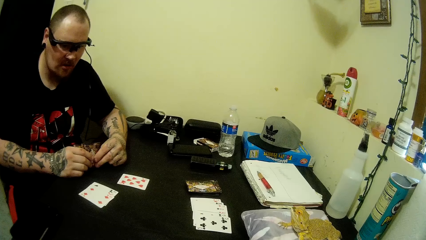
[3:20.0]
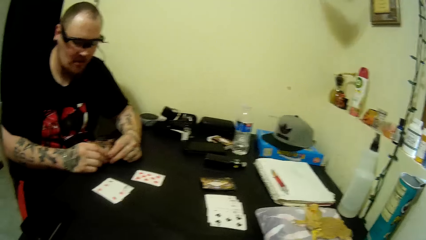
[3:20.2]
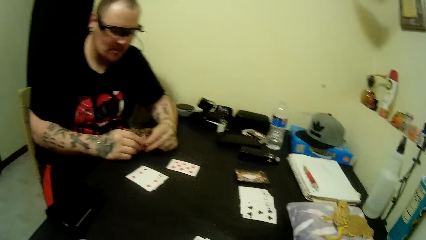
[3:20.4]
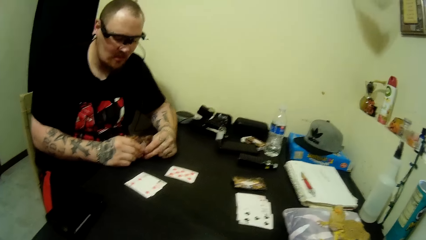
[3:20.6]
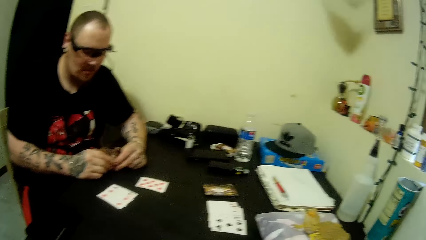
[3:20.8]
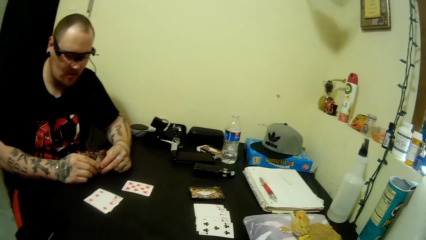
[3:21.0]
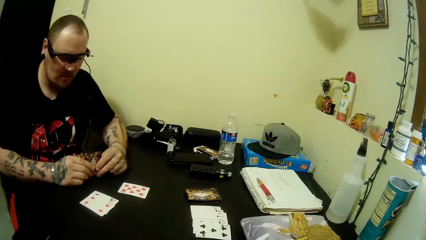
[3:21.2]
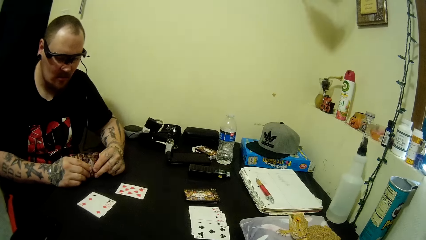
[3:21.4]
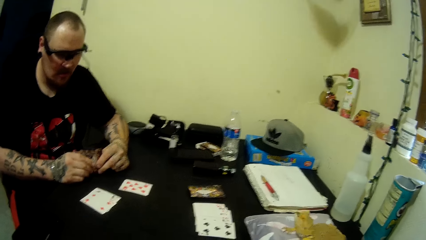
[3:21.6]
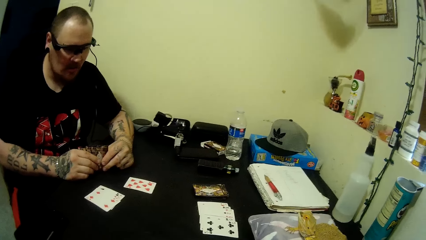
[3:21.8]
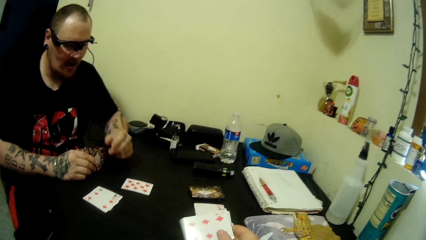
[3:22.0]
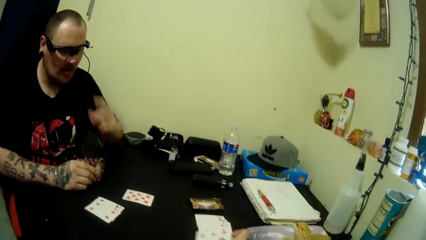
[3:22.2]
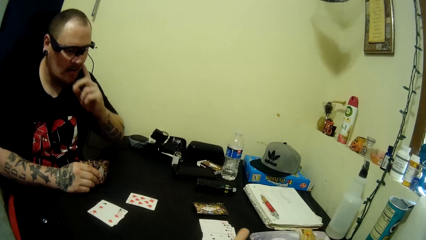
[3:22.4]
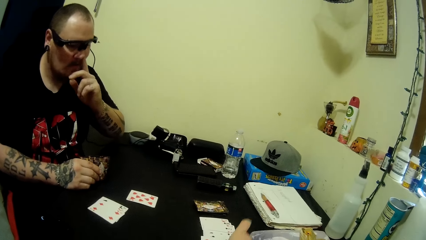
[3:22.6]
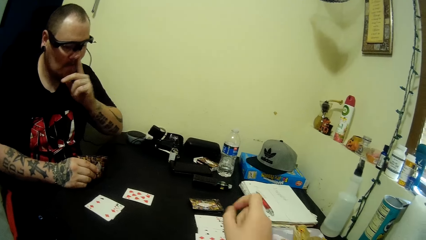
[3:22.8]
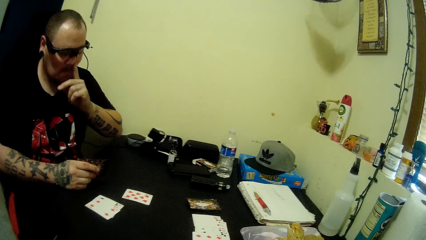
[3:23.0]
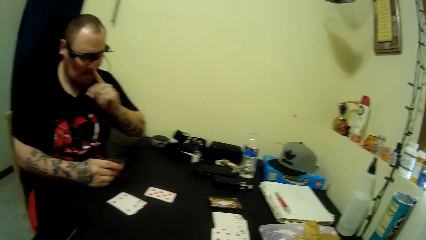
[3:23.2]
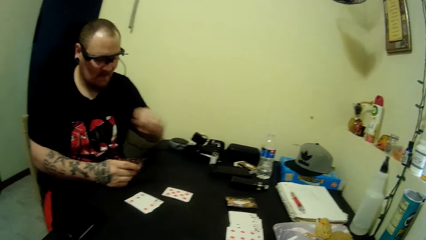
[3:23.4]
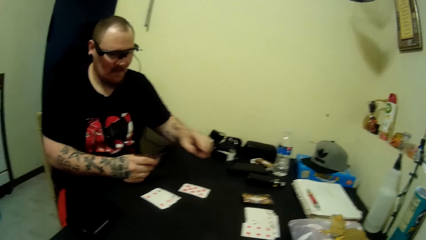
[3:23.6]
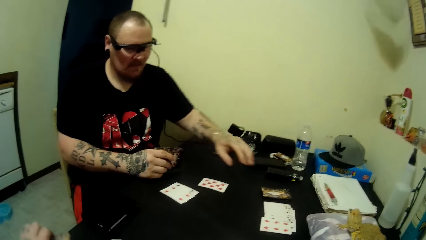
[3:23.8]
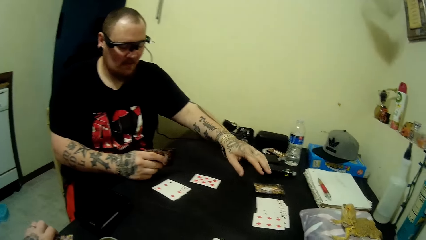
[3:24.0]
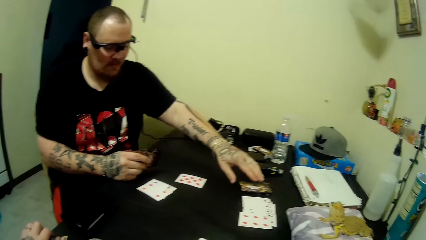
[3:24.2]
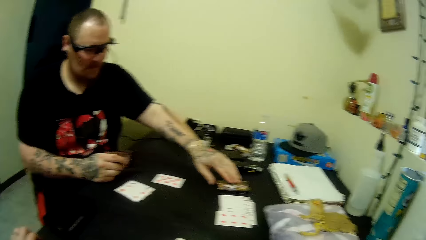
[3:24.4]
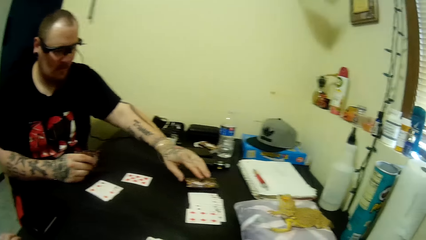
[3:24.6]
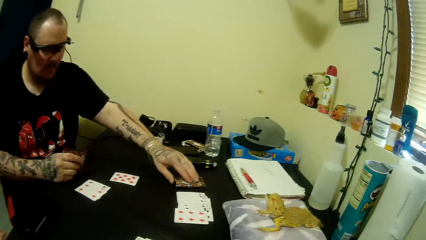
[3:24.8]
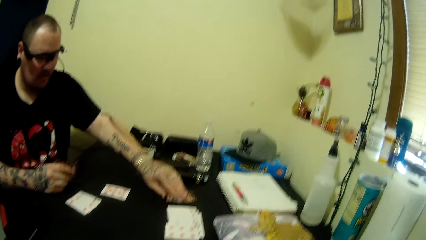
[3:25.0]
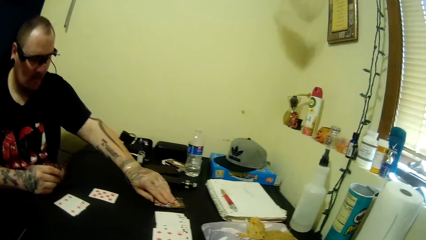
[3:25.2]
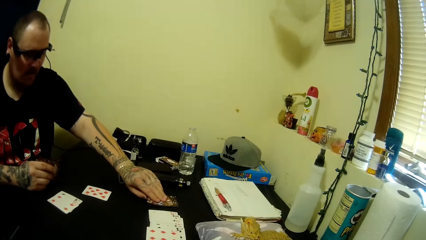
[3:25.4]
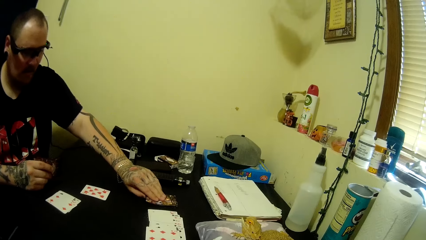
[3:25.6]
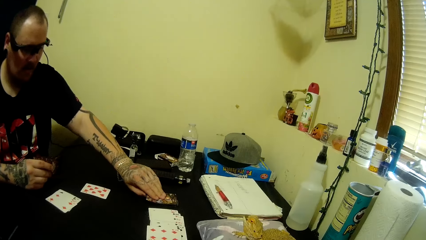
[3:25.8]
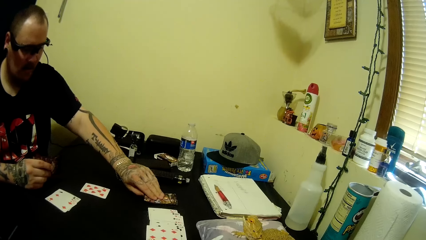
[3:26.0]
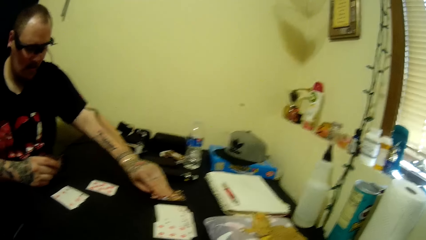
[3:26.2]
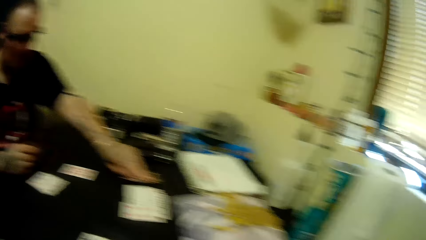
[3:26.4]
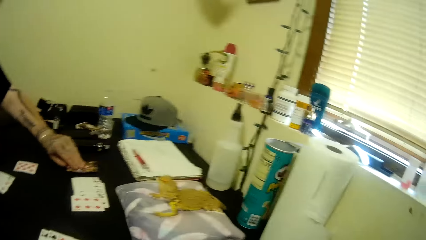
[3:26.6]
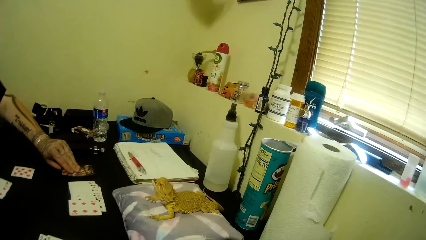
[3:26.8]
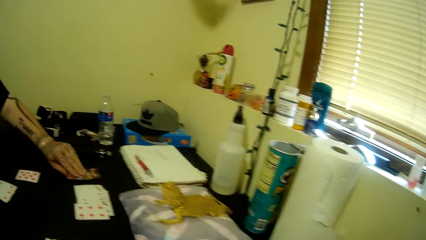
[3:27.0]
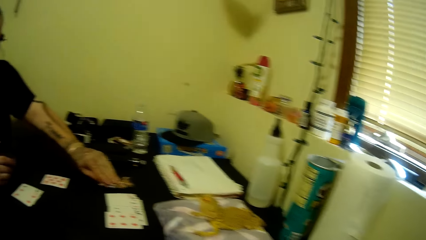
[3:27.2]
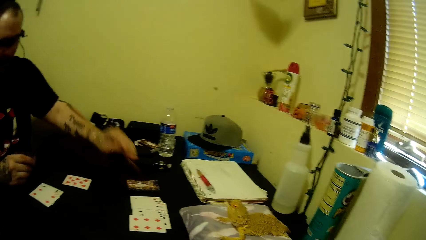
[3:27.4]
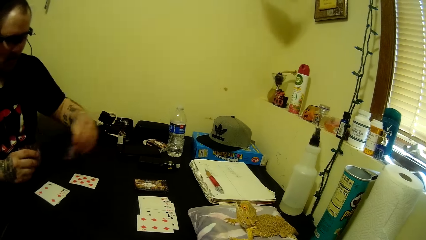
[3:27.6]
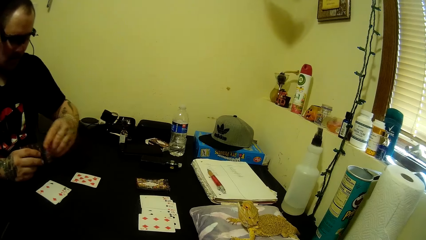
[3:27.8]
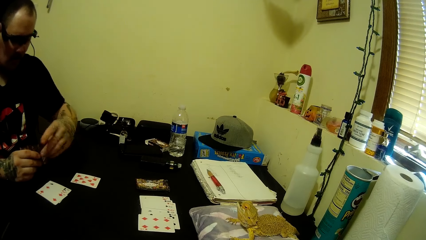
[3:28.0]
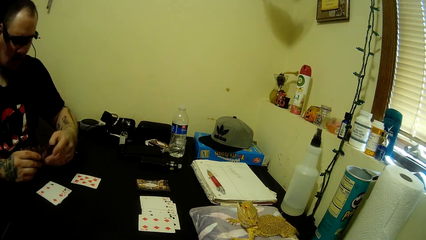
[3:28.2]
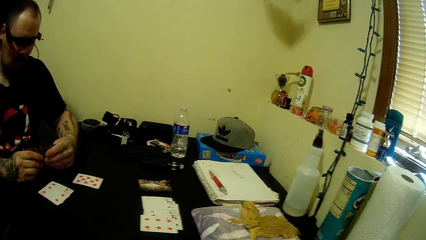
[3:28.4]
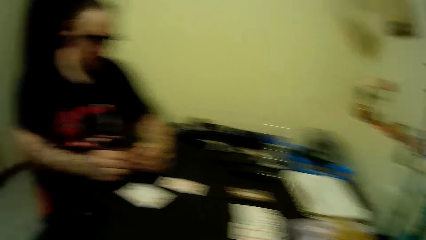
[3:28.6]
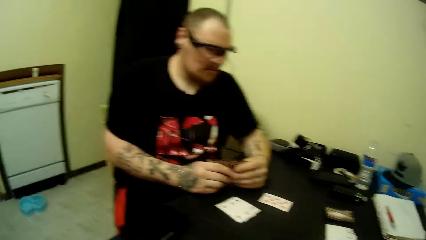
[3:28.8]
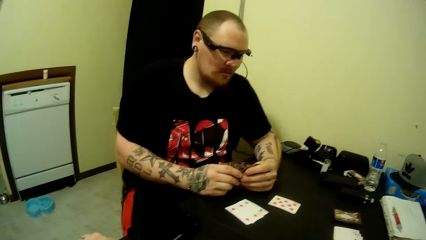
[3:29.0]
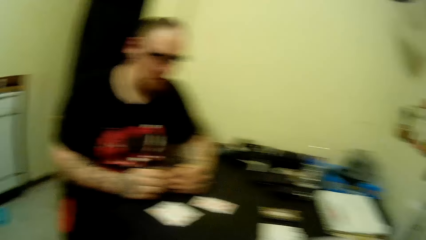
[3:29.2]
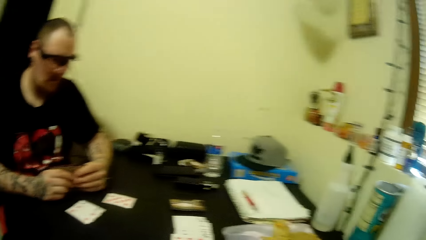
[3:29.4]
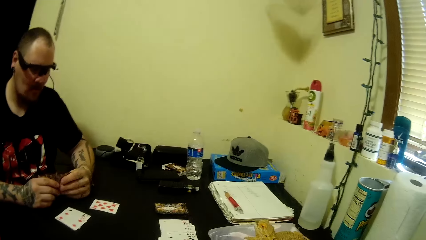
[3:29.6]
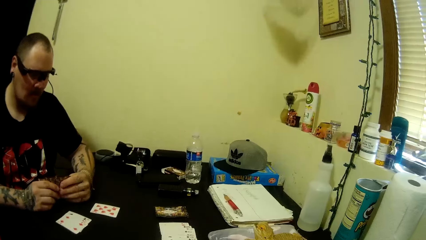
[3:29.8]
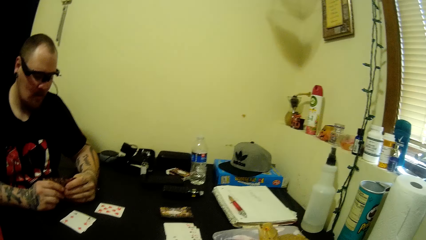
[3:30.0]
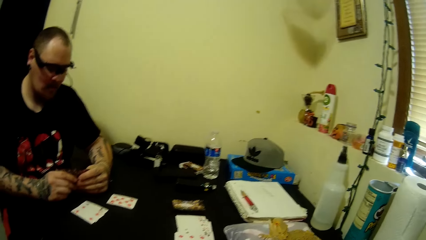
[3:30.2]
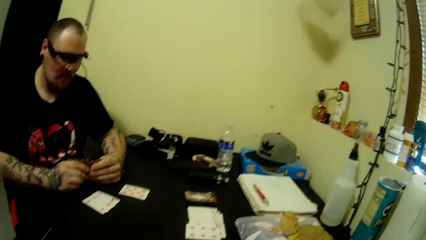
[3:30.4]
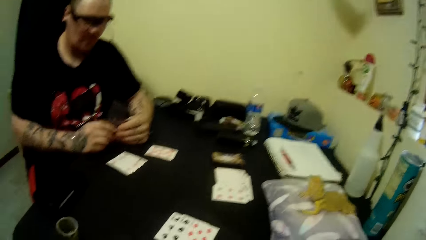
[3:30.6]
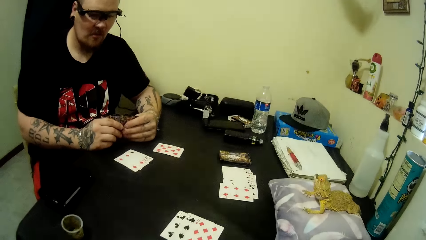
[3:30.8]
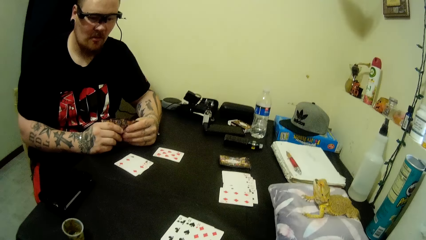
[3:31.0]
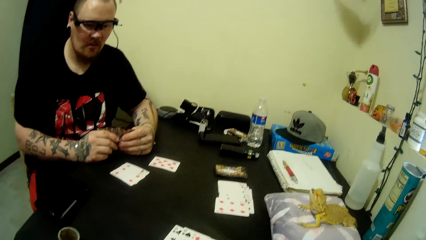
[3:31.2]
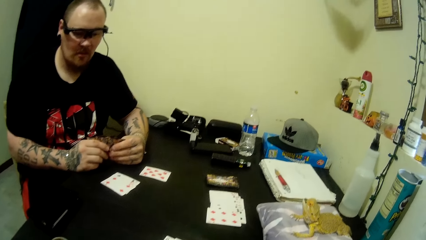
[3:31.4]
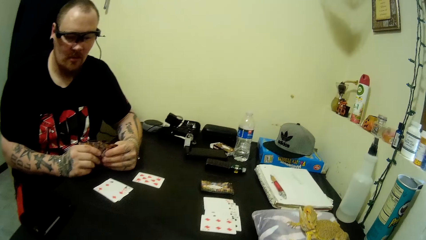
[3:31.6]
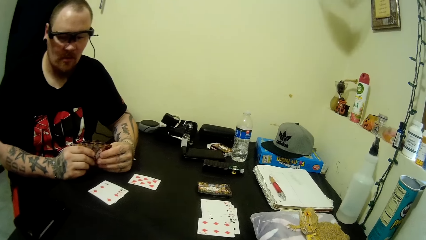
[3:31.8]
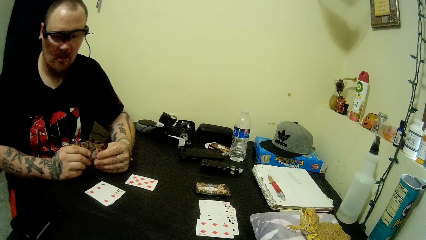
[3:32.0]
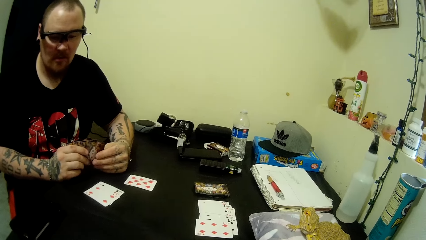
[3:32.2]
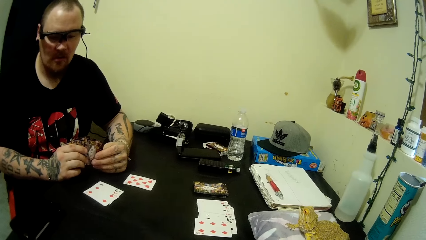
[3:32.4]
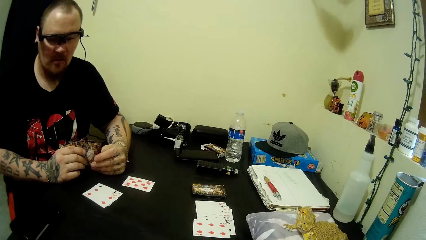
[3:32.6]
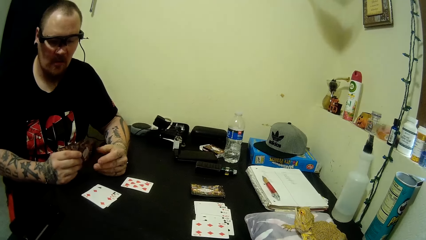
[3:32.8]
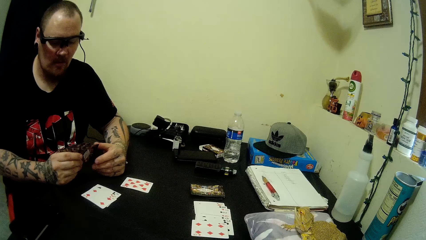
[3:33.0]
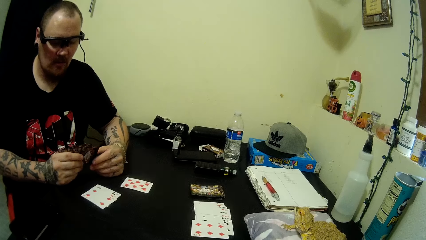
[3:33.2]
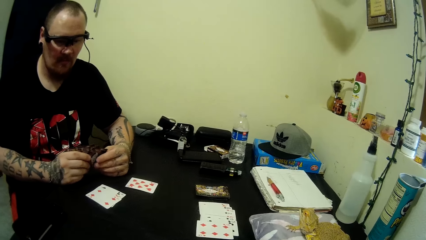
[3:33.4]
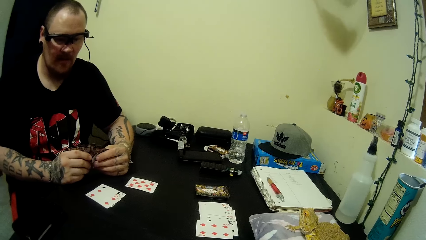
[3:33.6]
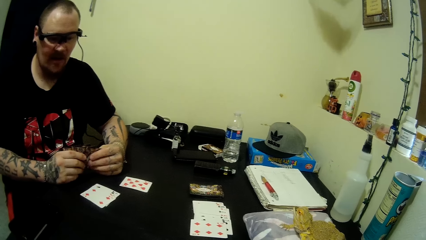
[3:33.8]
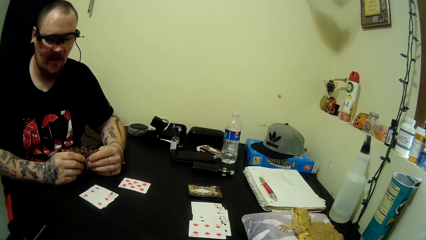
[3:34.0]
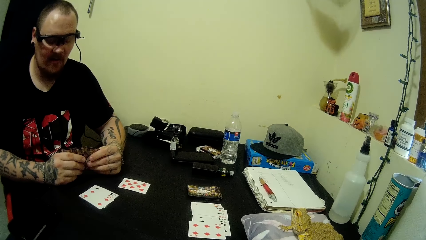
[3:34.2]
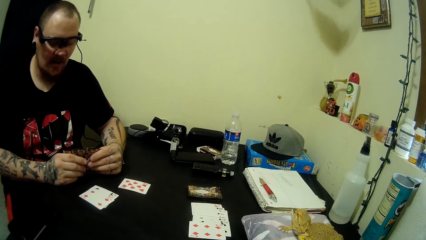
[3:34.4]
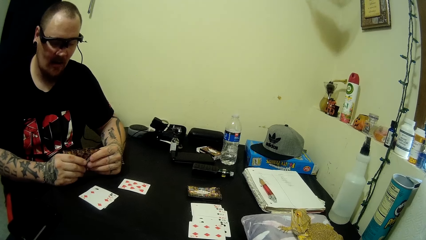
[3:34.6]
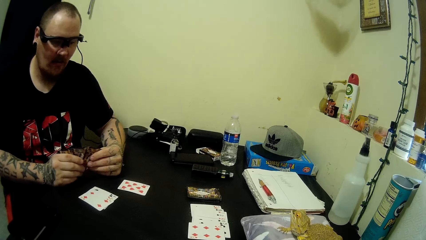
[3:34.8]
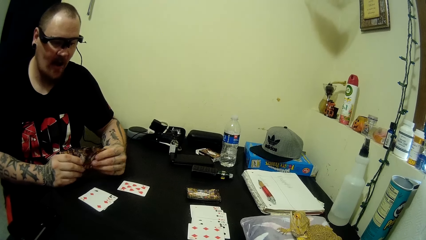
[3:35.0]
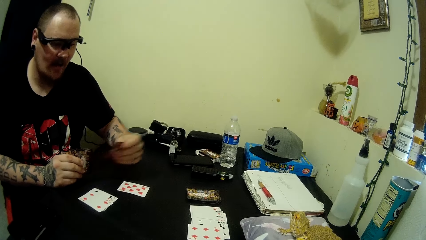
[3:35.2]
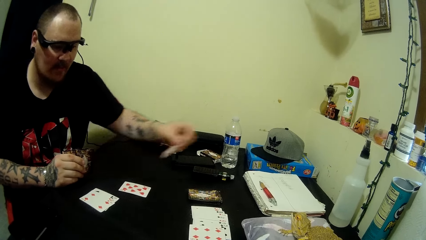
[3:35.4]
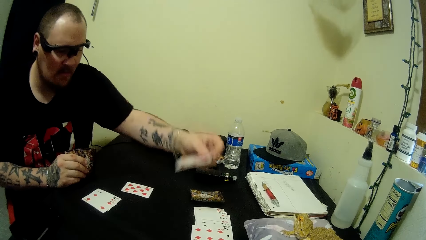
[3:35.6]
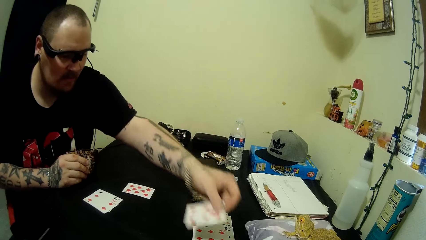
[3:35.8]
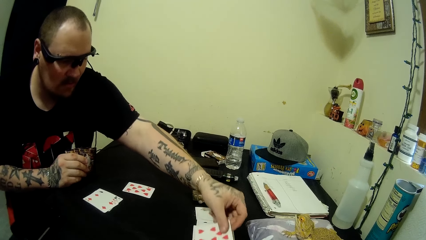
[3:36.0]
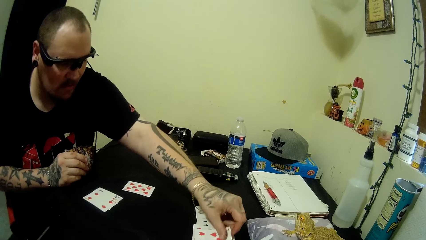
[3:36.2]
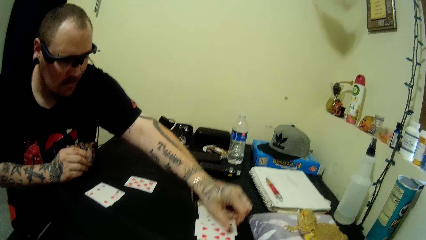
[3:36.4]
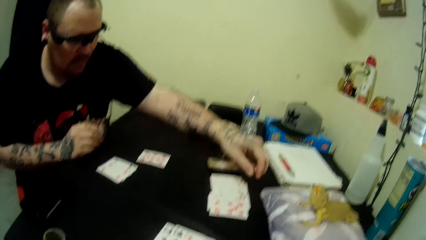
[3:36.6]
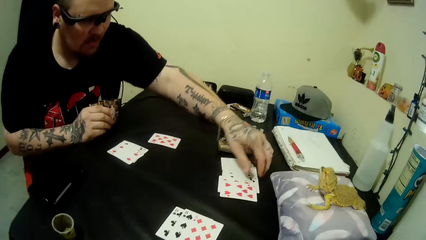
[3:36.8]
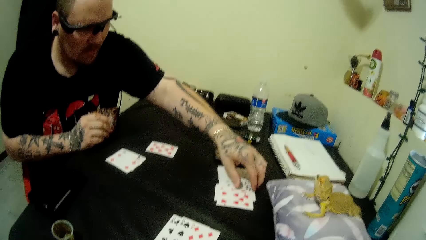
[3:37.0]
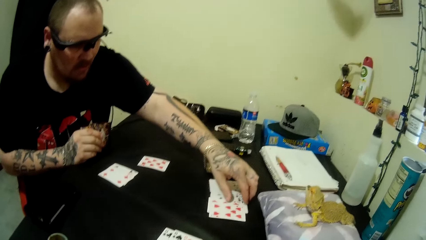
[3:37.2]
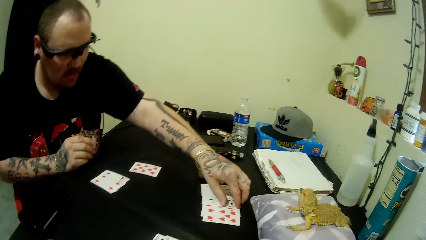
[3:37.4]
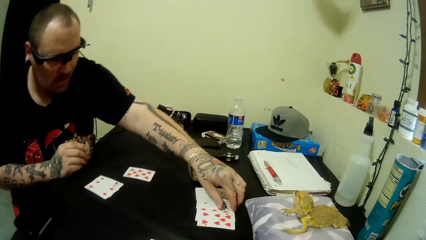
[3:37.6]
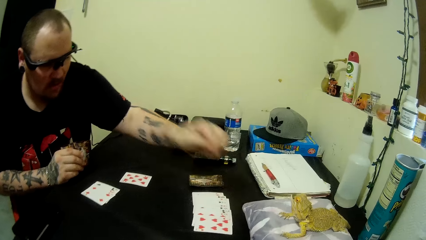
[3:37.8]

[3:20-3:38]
The man cleans his nose with his left hand. The camera wearer puts a card on the cards on the table with her right hand. The man picks up a card from the deck of cards on the table with his left hand. The camera wearer picks cards on the table. She puts a poker card on the table. The man puts a card on the cards on the table with his left hand.
